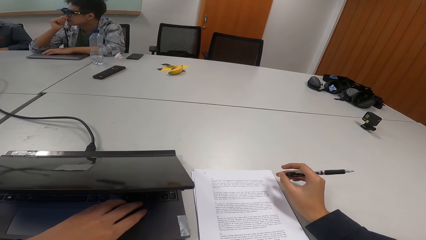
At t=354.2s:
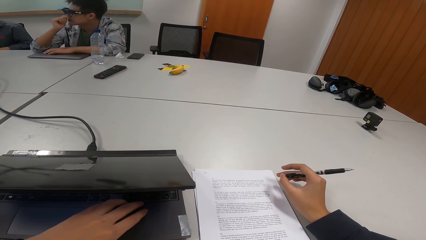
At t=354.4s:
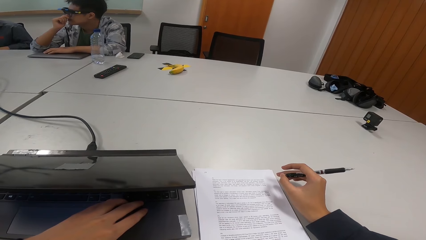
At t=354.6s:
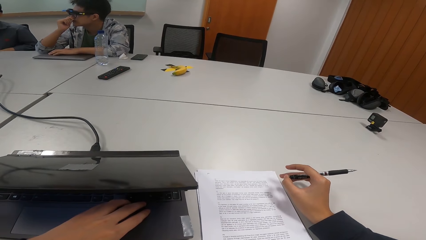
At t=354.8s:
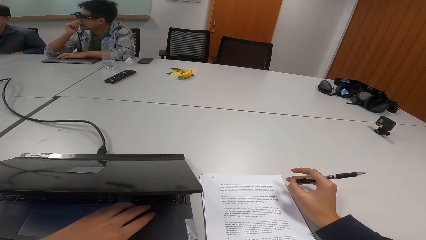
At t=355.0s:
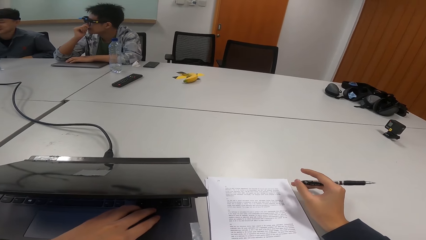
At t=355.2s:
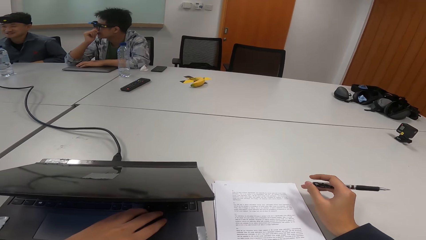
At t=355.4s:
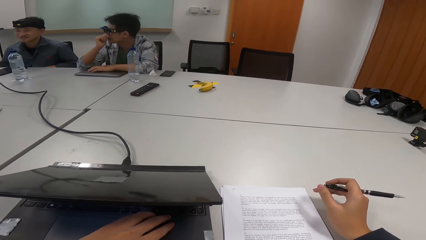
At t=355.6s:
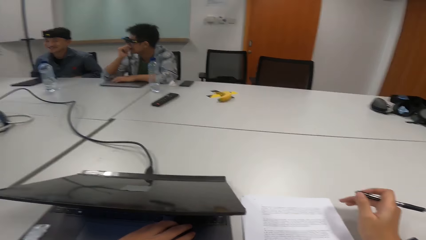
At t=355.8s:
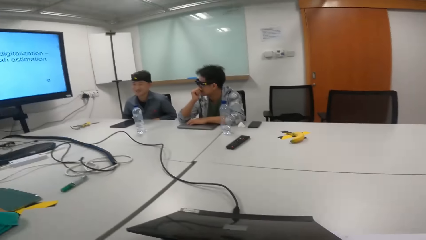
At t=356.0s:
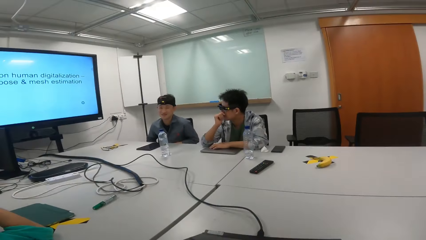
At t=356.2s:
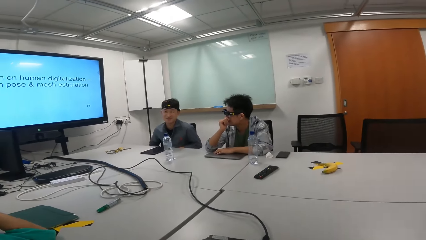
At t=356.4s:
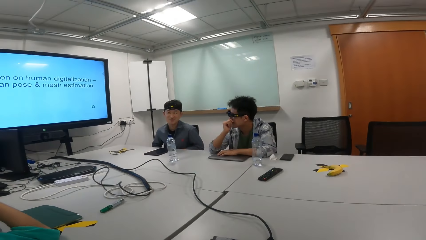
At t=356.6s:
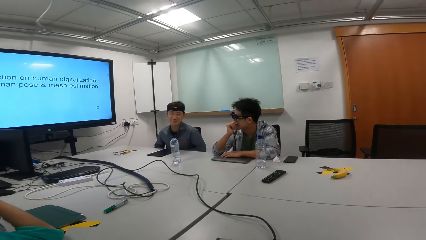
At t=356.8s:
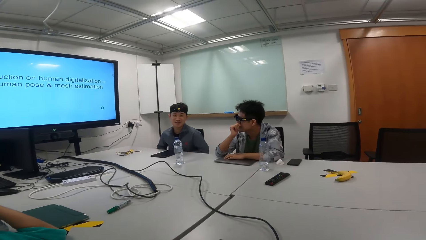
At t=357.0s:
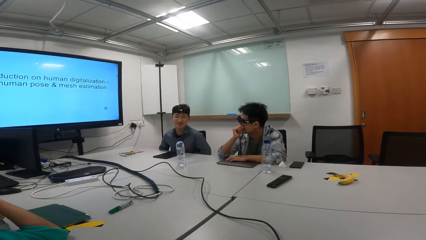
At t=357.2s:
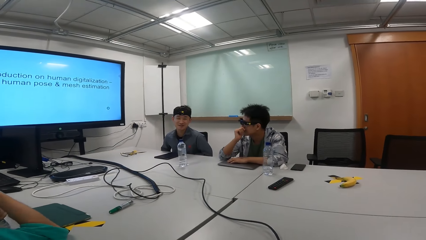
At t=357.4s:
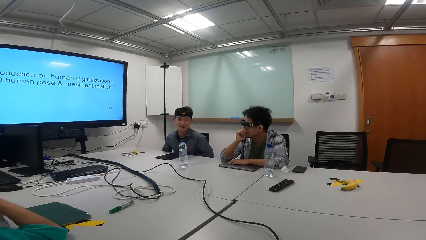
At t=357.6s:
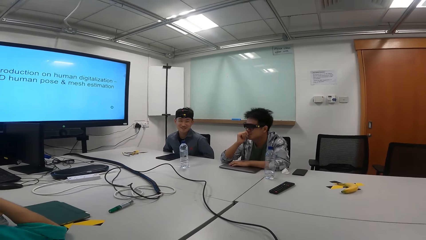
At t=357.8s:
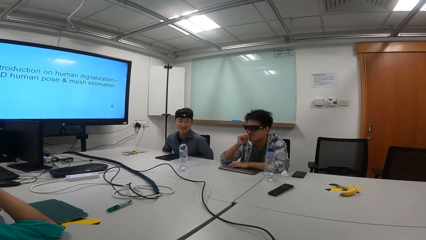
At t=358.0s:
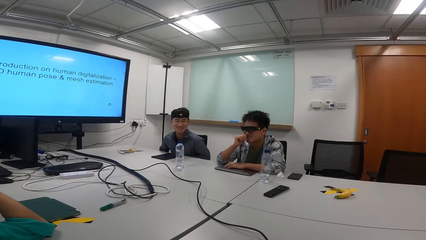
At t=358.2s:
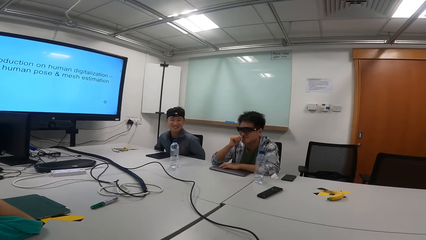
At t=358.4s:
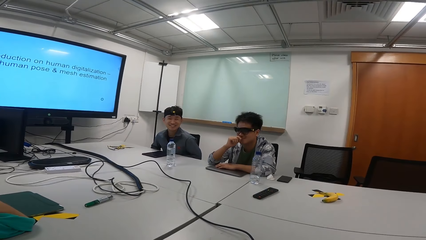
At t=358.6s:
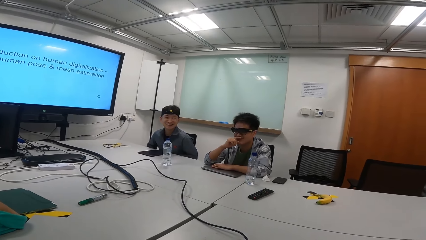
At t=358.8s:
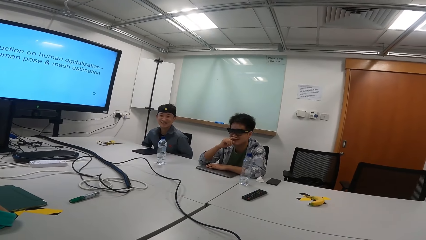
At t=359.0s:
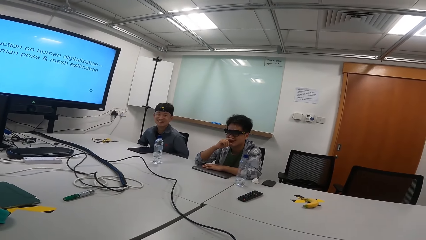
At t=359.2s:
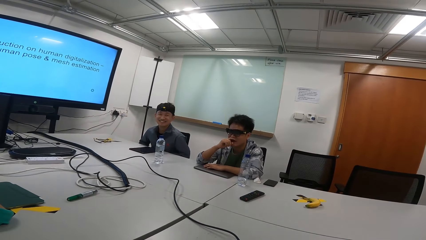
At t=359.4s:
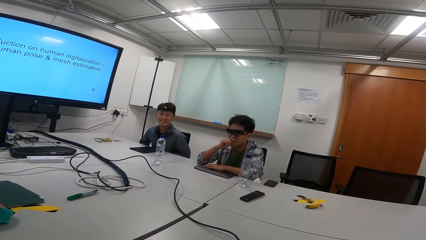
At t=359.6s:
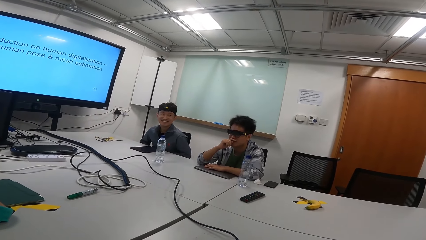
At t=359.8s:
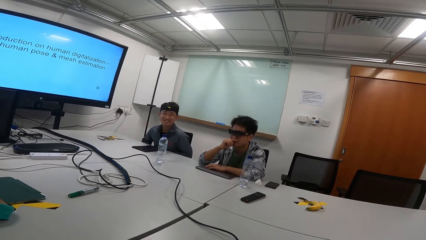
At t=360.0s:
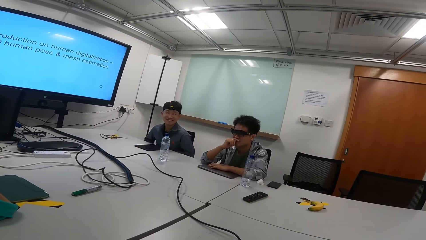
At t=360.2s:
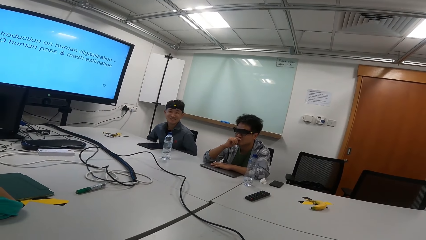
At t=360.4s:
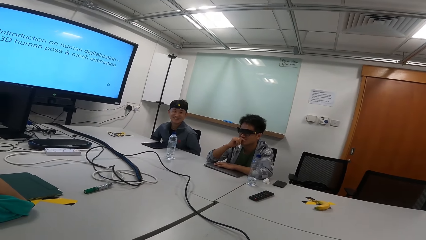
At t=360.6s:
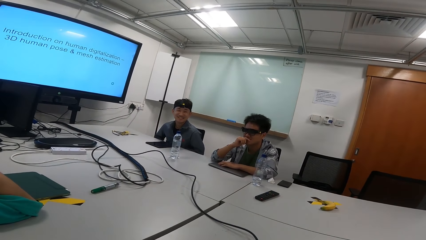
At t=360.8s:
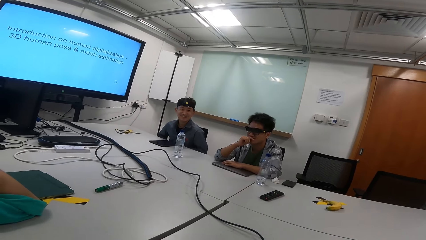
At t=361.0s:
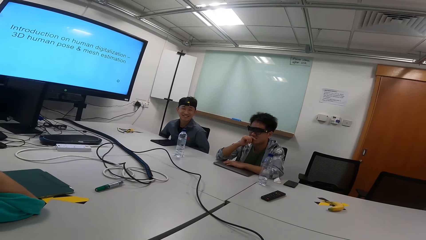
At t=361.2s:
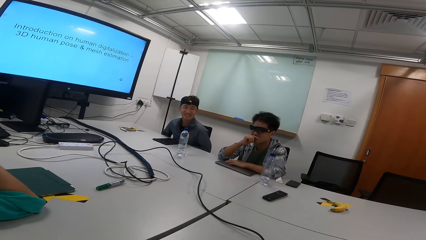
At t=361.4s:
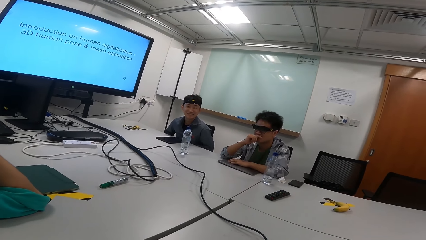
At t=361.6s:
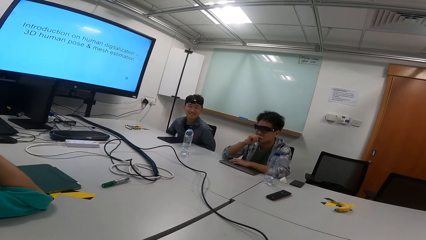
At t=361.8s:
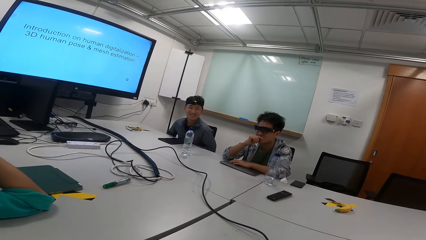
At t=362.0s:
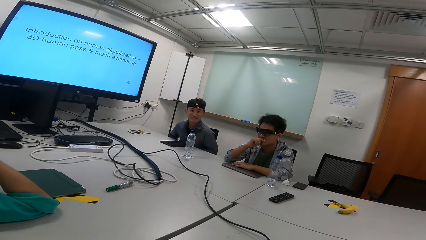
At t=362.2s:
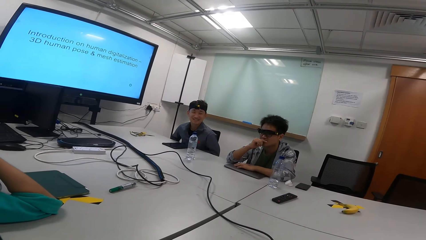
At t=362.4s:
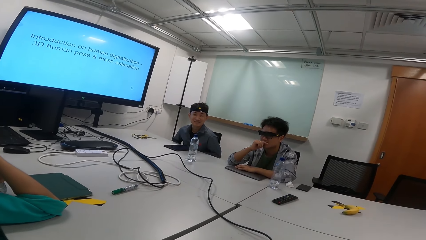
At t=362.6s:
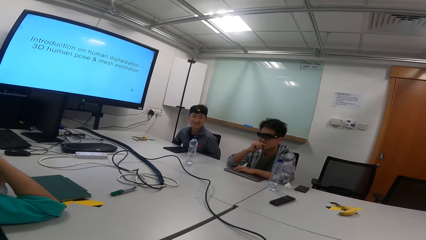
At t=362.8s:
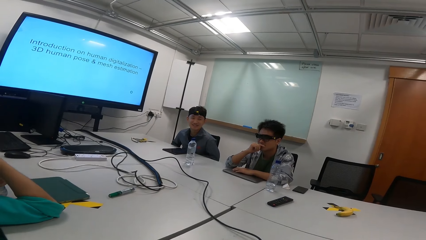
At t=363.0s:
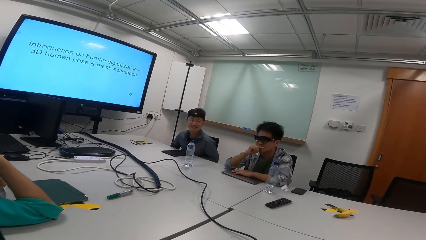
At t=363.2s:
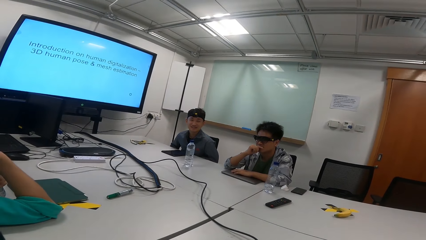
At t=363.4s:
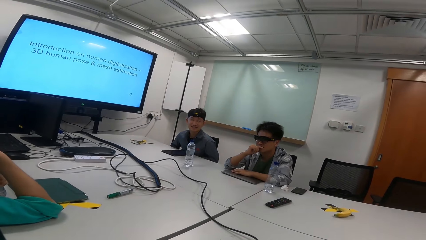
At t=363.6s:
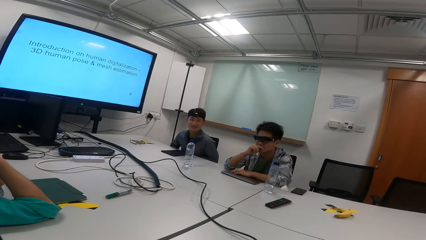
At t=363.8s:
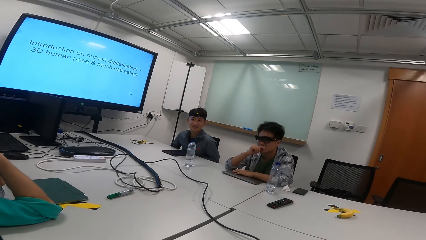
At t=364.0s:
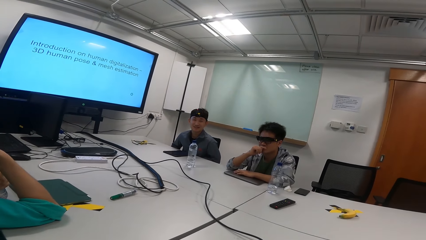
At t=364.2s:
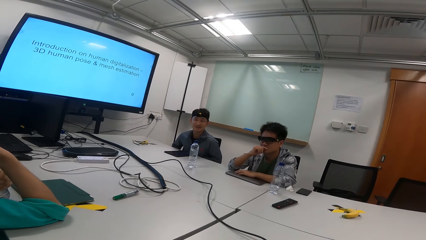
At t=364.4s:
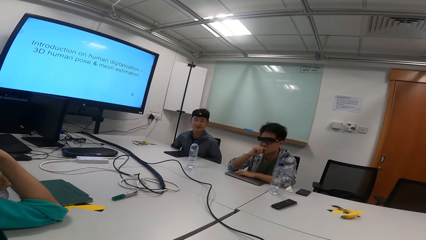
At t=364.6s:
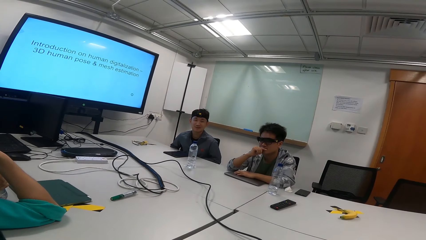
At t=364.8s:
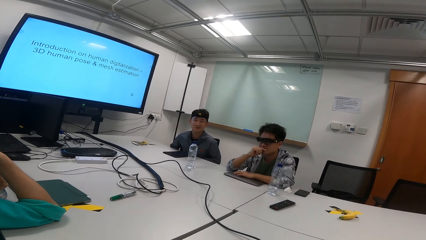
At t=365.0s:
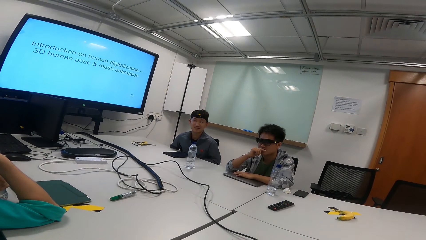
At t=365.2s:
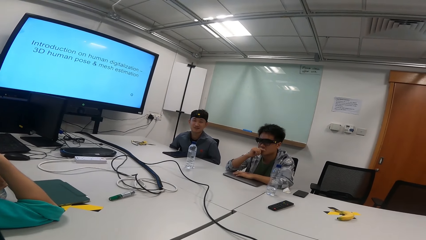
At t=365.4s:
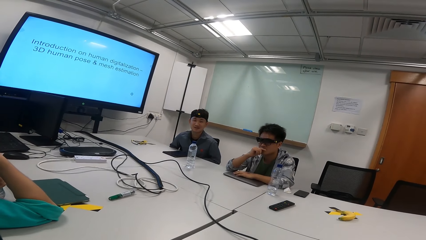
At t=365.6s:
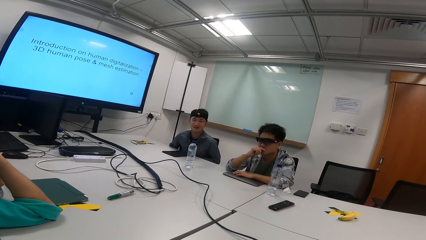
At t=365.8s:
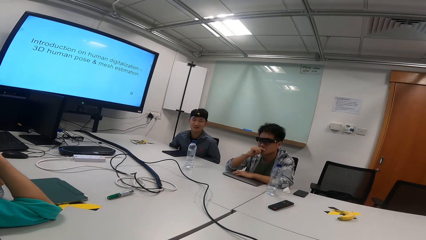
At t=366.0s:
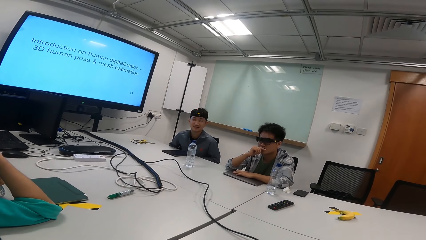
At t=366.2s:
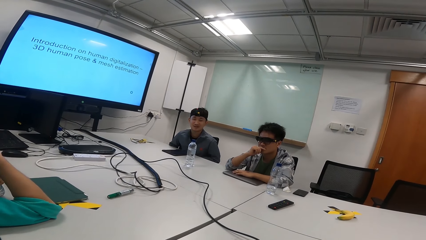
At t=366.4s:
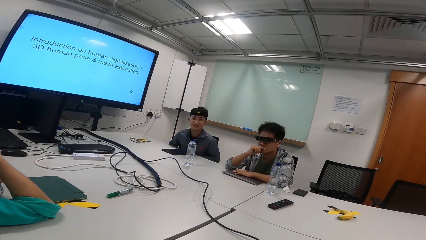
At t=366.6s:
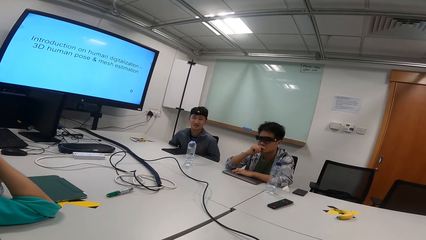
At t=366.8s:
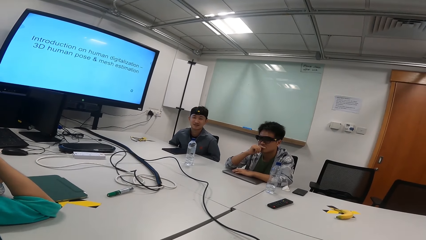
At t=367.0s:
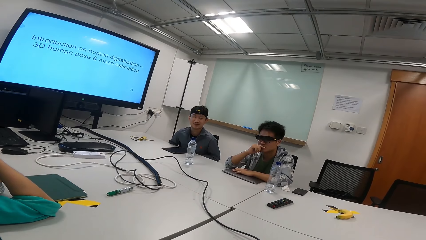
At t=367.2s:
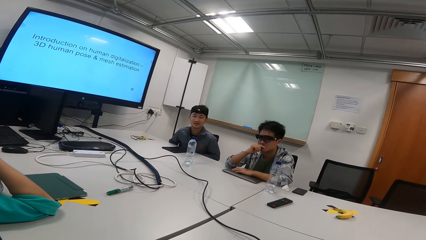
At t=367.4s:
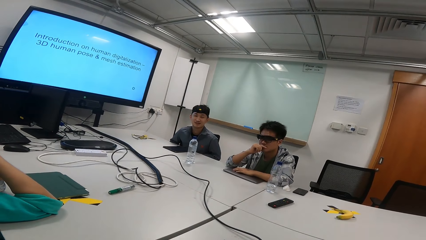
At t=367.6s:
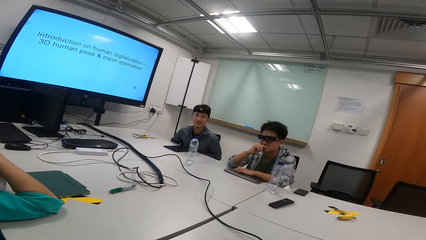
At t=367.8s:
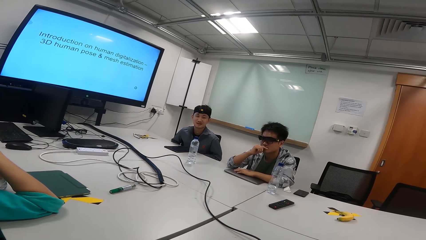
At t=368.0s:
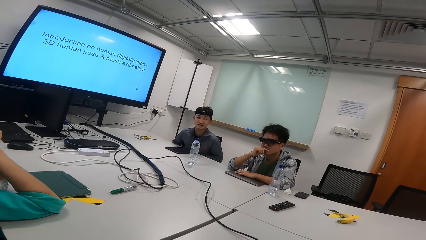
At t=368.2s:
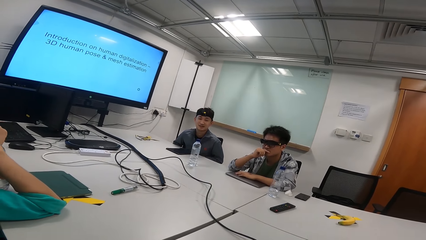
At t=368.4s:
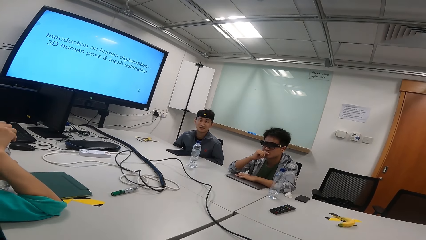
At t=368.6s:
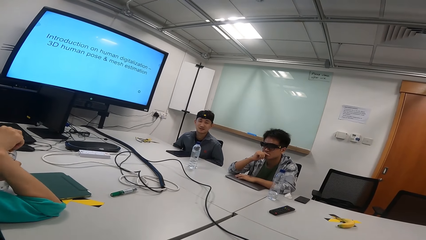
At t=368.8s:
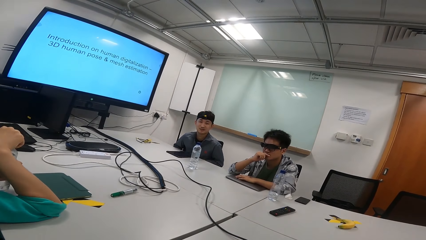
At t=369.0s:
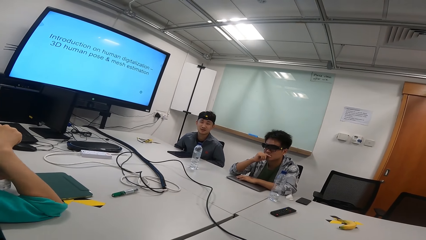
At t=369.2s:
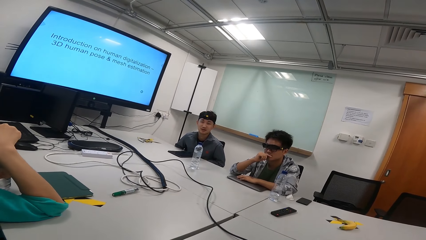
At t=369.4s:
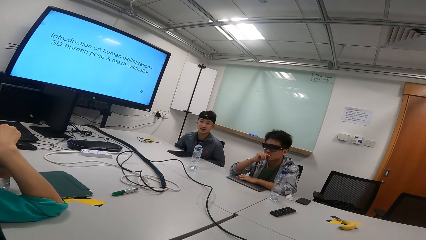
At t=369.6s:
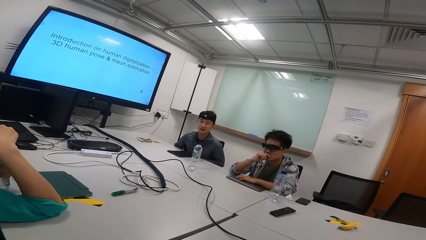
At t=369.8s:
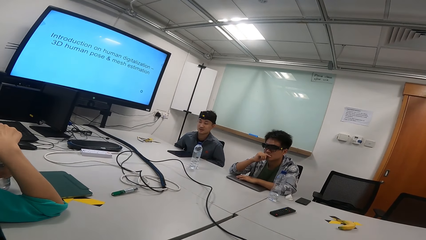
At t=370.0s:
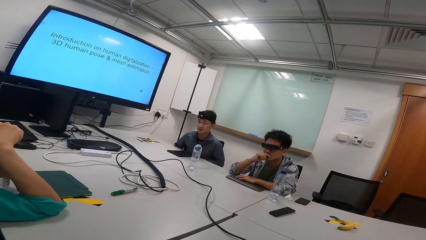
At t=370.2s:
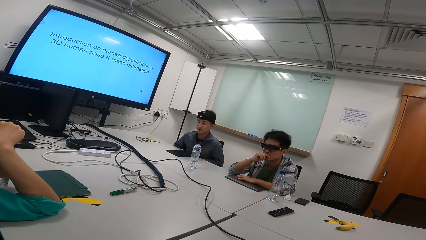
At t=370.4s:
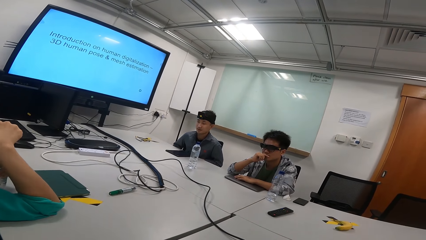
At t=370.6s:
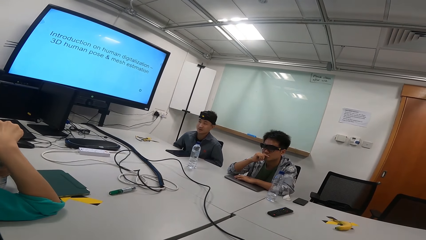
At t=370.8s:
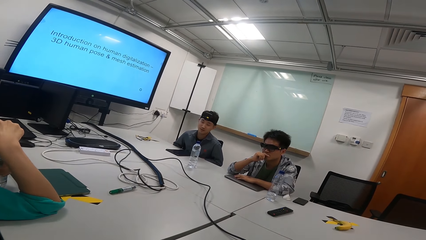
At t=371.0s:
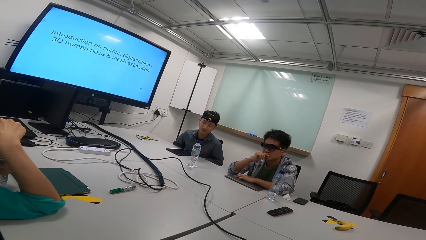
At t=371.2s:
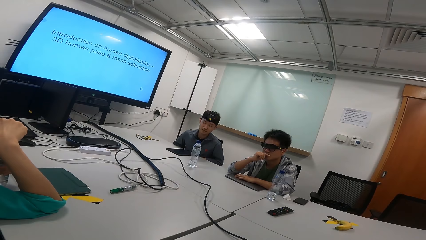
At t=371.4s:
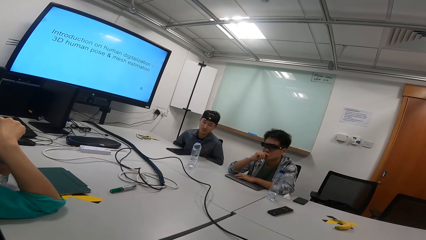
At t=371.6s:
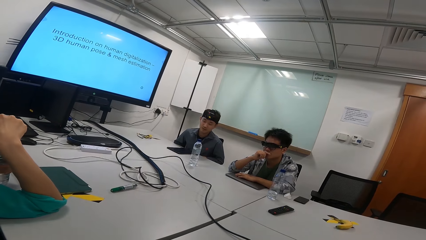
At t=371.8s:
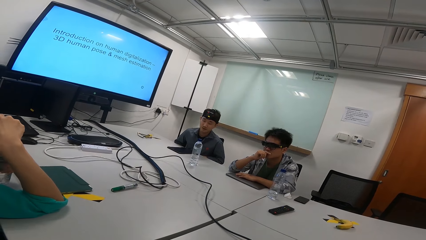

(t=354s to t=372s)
The camera wearer stares at a man. The man interacts with the camera wearer. The camera wearer interacts with the man. A person opens a bottle.
